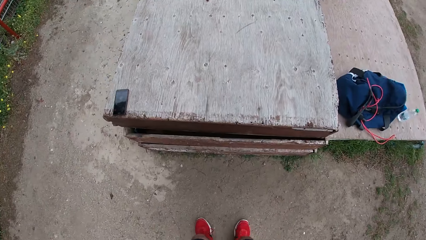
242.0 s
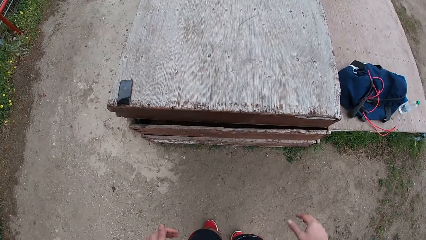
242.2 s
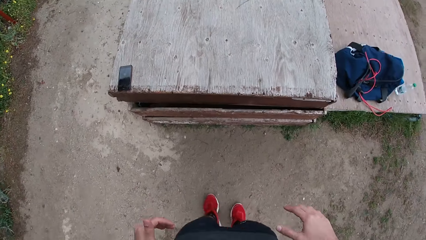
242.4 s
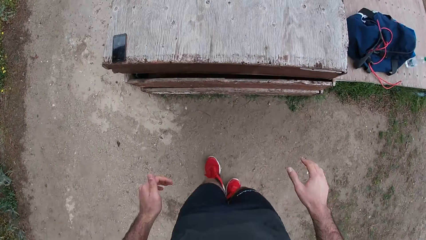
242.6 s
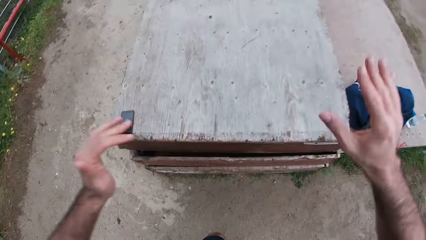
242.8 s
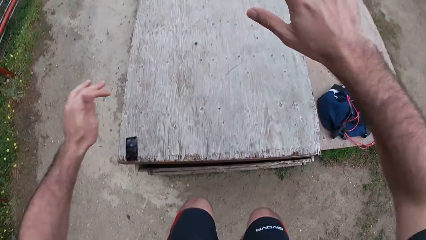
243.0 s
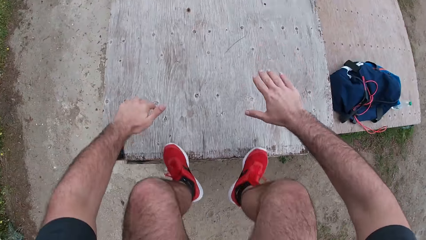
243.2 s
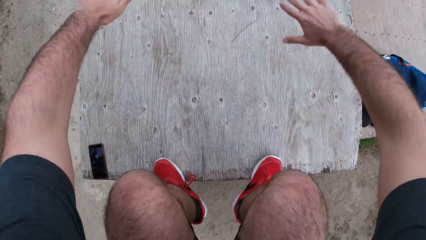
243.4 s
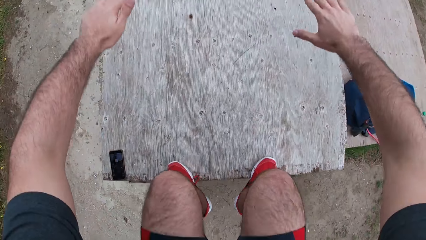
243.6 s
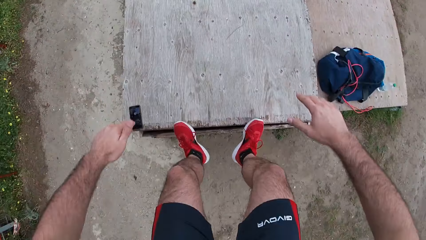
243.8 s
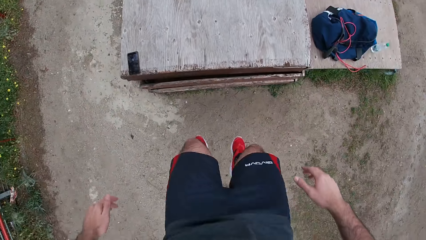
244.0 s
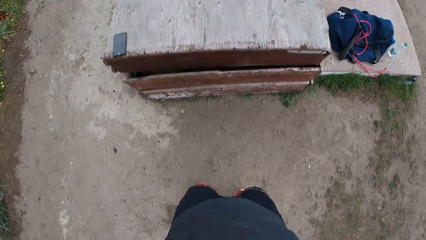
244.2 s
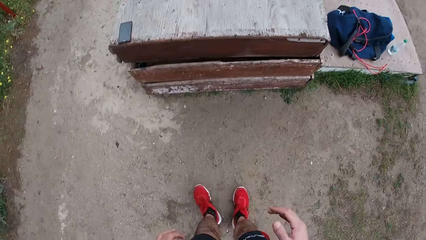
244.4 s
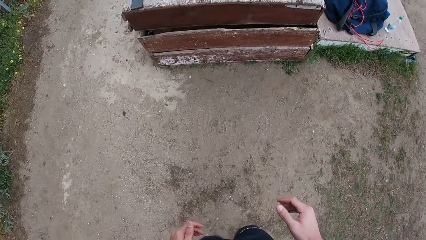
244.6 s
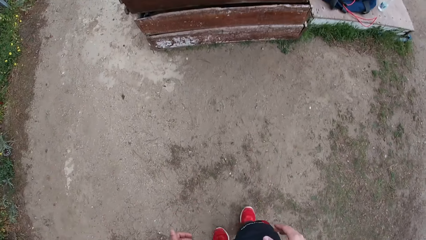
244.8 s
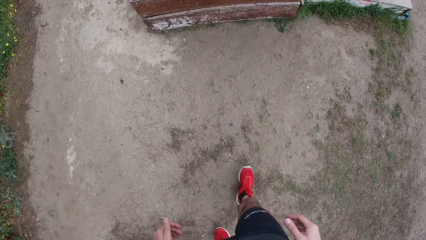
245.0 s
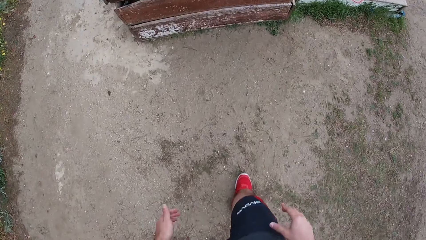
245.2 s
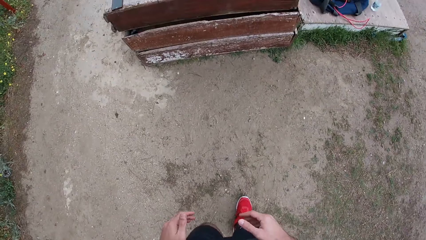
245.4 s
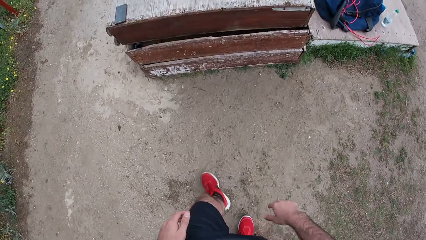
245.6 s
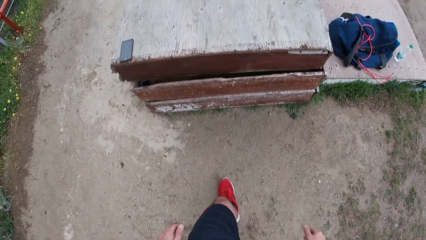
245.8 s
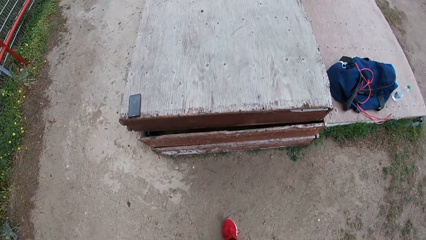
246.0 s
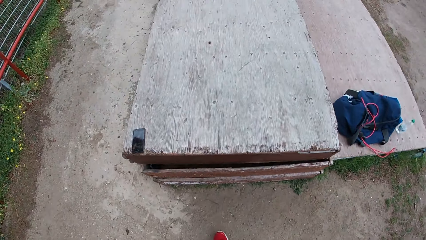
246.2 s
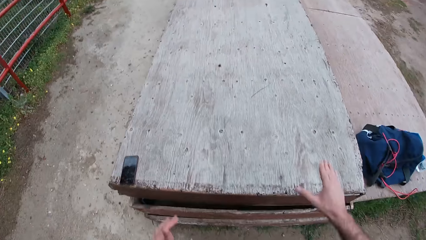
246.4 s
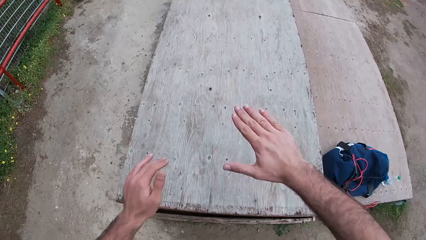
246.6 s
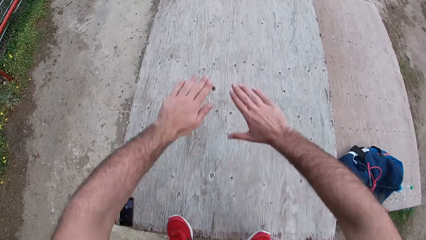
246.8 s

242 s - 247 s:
The camera wearer comes down from the table while dropping his hands.

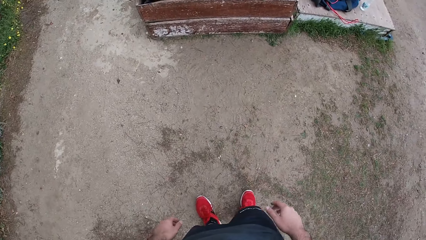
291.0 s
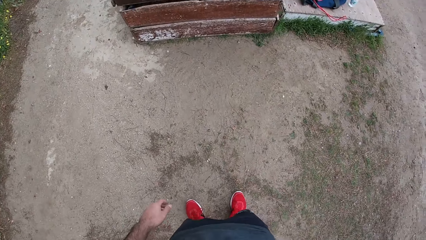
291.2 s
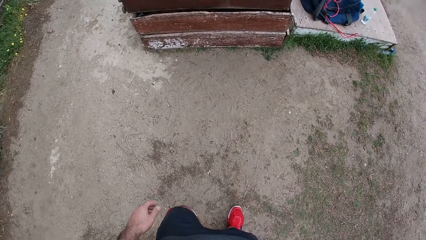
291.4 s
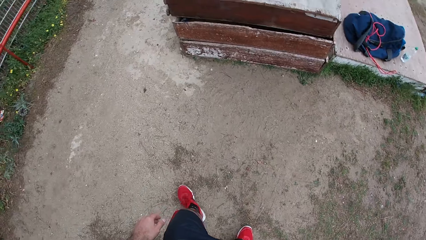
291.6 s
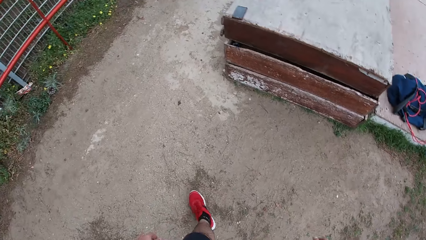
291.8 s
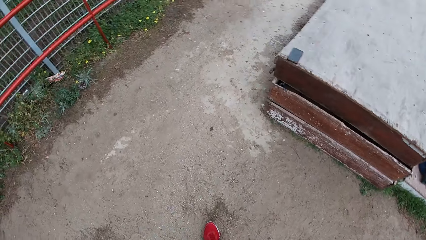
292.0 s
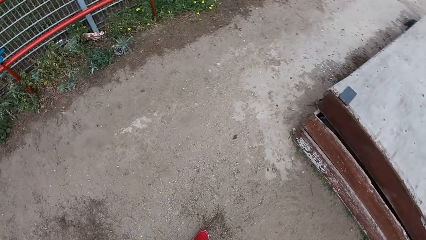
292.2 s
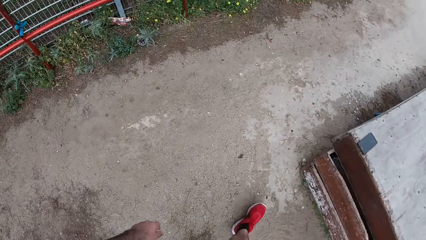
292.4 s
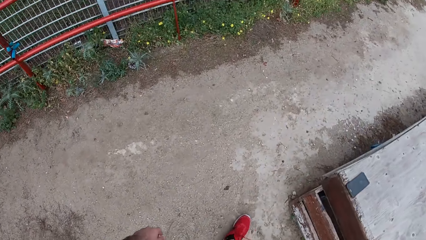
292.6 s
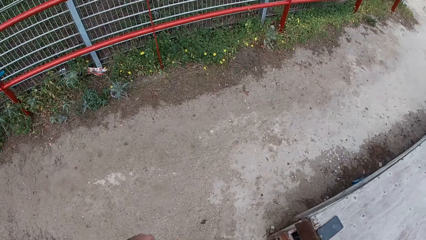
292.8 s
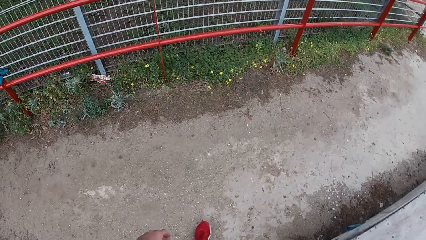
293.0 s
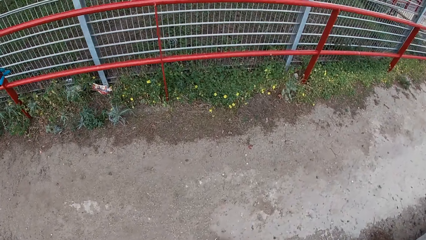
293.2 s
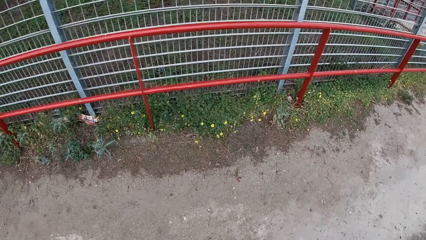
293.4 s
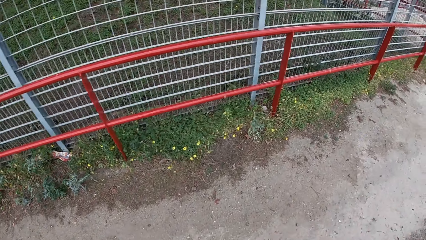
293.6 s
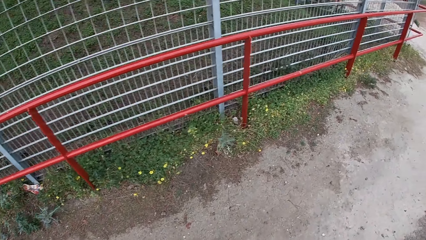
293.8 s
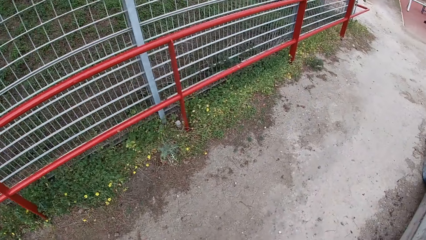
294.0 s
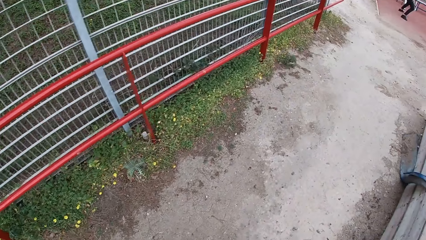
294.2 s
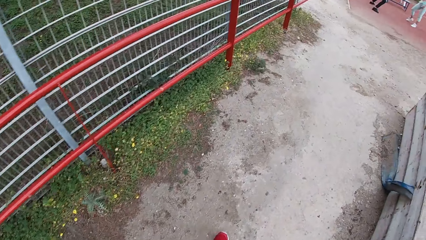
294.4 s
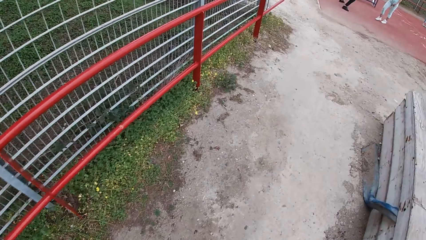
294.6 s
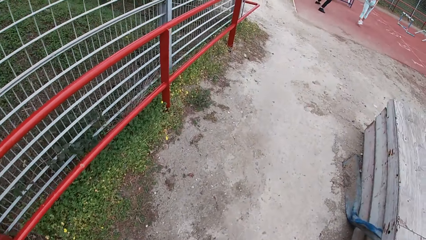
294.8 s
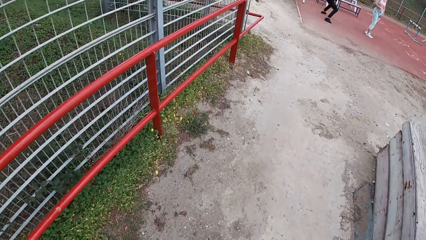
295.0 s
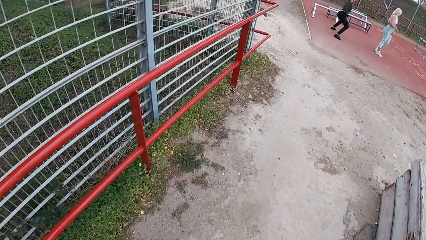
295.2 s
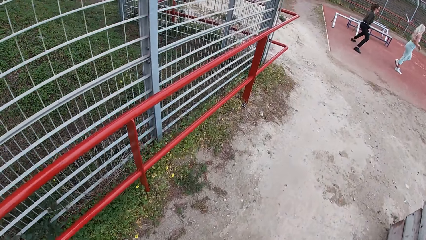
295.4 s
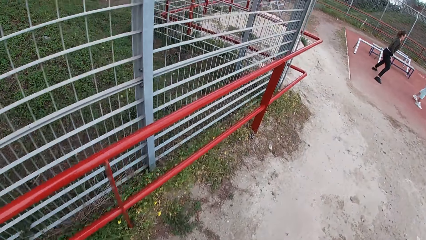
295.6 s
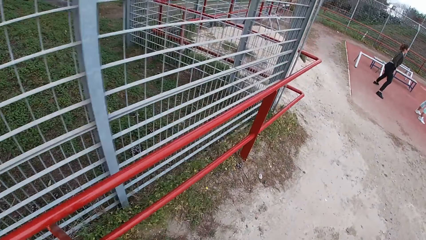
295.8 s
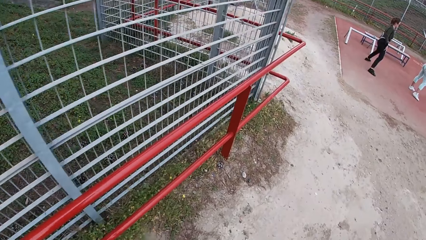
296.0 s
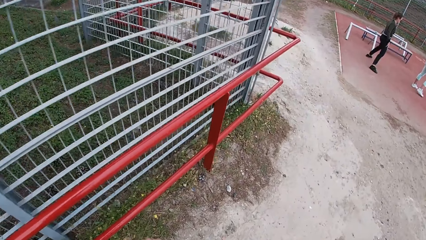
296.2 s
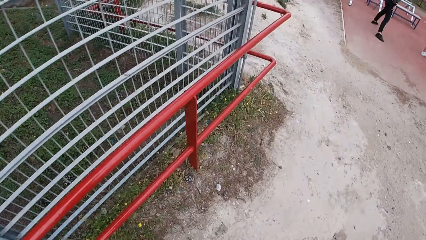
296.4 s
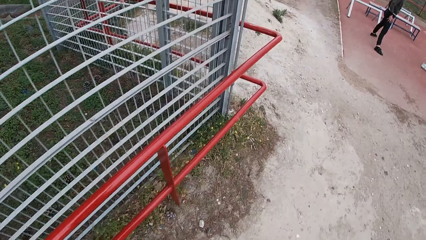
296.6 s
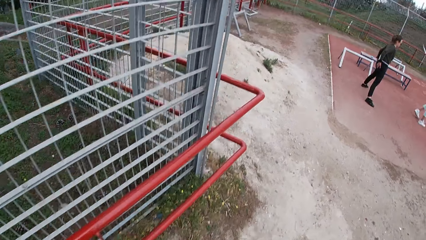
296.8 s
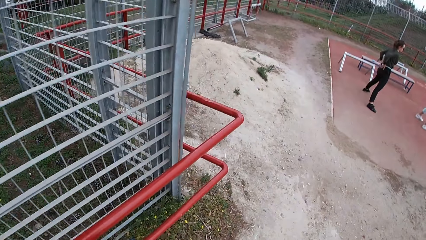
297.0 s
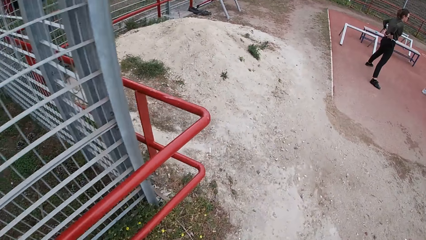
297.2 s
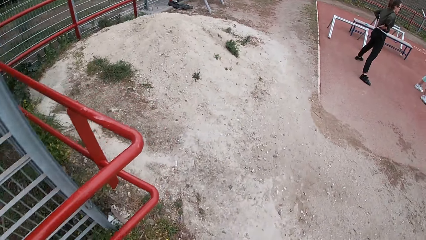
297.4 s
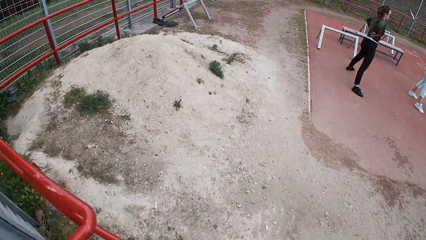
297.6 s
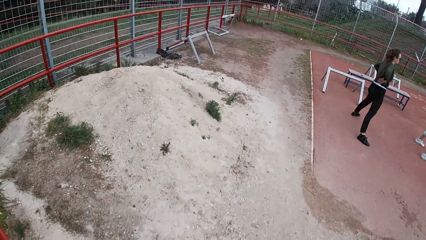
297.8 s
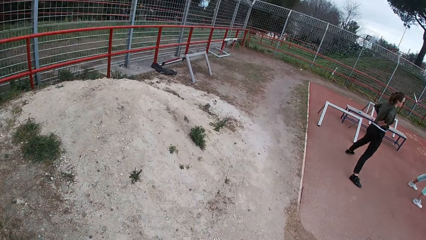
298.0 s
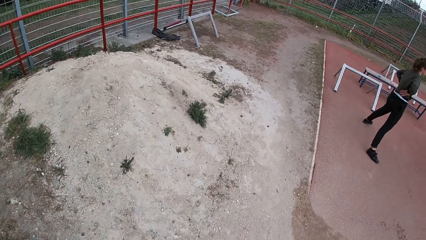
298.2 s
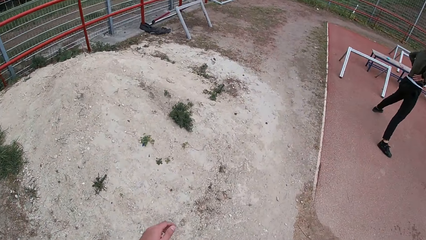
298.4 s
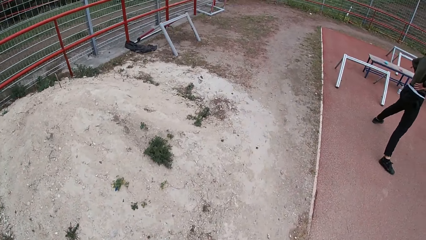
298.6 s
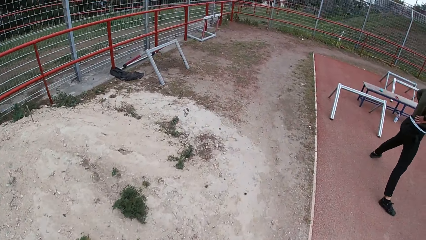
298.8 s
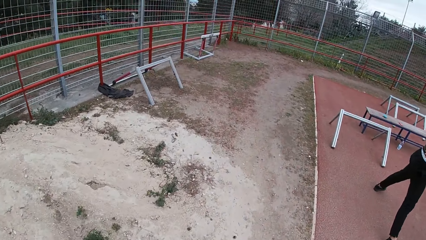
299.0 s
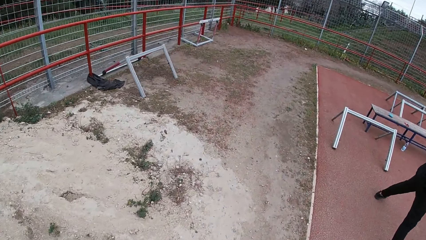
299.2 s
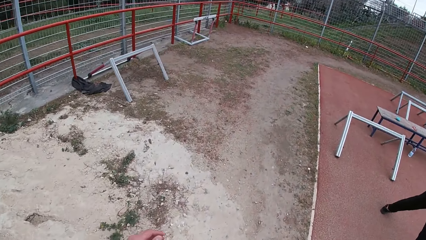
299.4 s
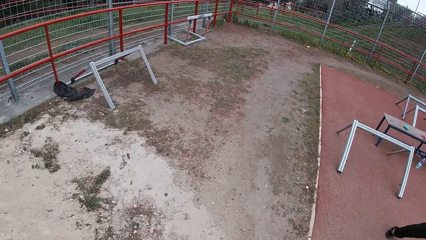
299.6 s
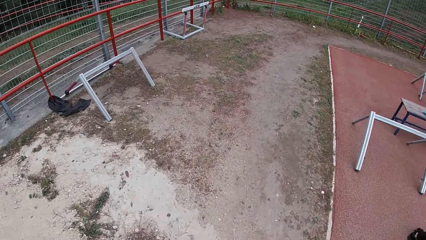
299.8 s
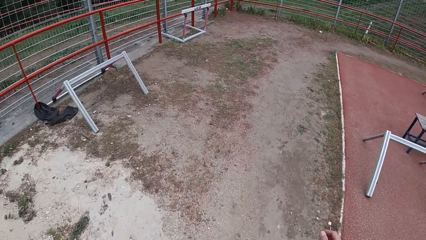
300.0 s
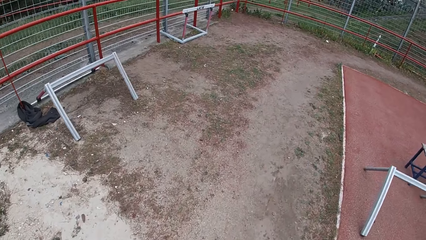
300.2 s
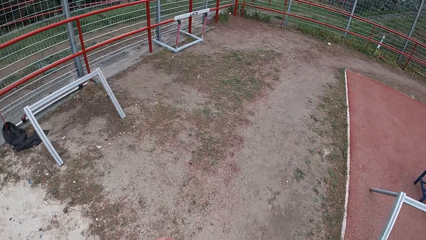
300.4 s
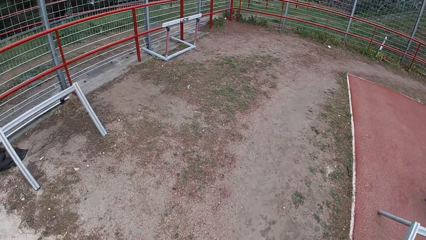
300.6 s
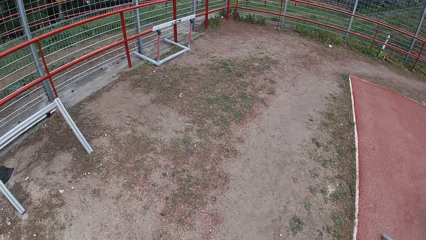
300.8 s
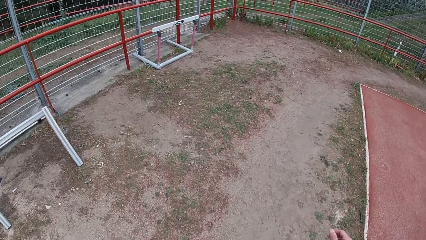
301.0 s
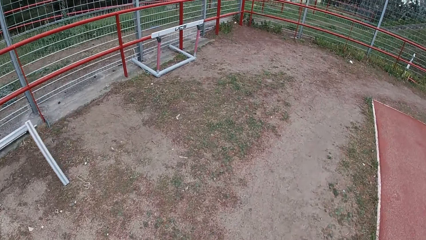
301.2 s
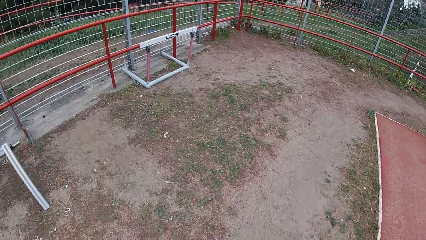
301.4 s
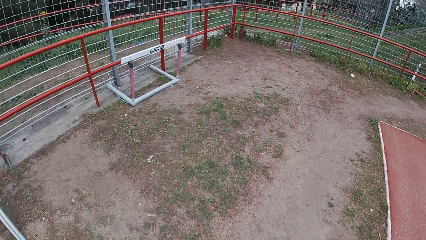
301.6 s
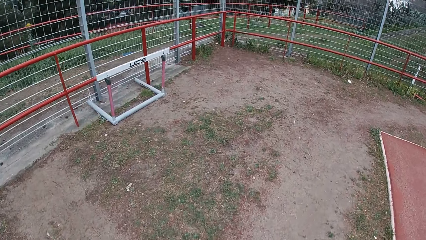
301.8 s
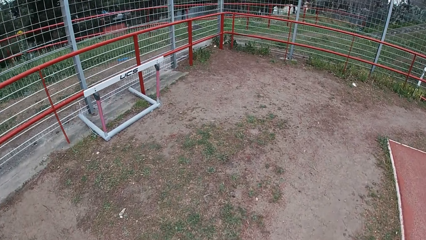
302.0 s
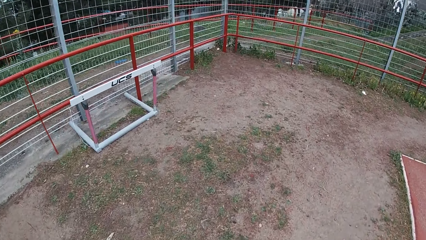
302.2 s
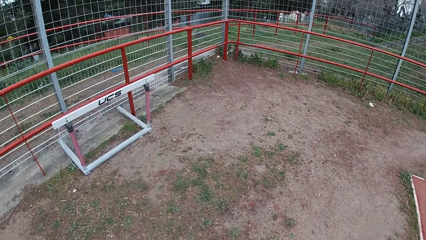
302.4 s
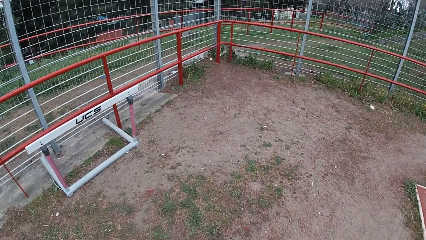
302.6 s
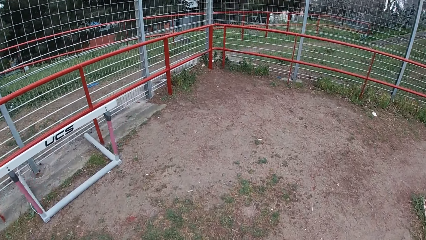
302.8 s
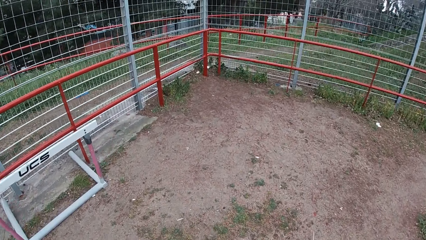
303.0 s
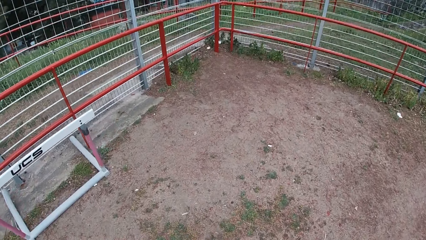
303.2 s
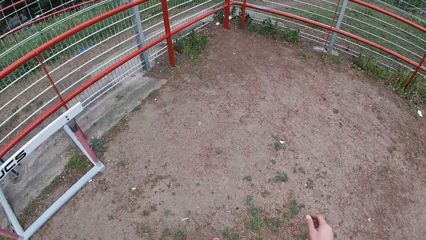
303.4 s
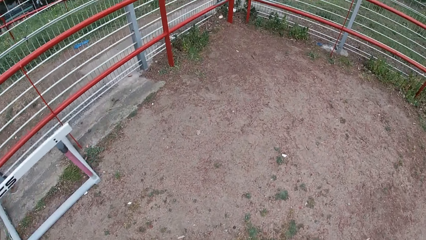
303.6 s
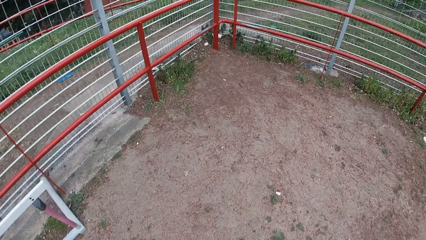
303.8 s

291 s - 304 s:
The camera wearer walks towards the railings in the park. They walk across the table. They walk past a woman and another woman.
